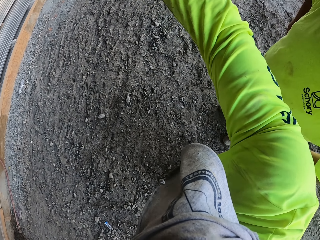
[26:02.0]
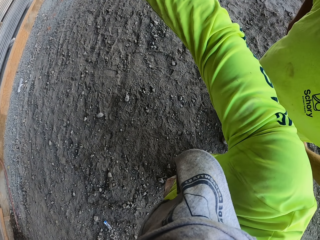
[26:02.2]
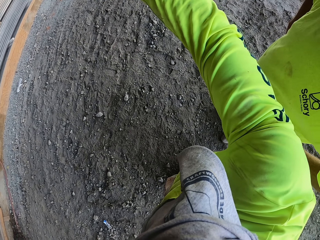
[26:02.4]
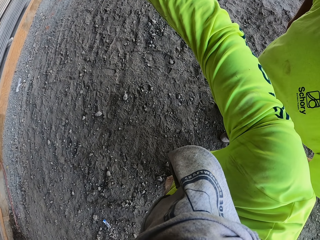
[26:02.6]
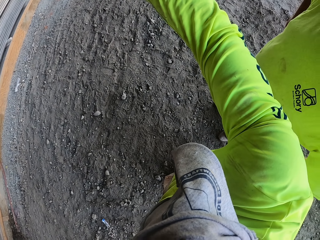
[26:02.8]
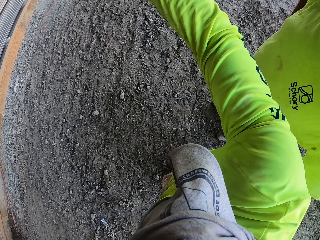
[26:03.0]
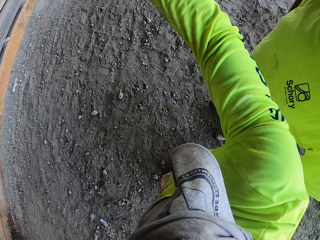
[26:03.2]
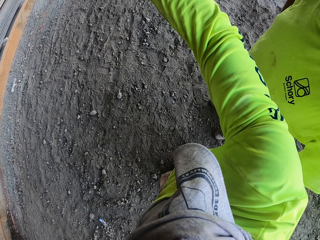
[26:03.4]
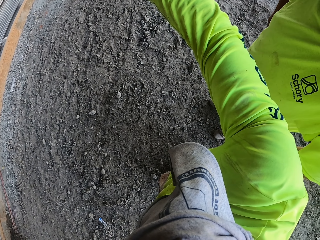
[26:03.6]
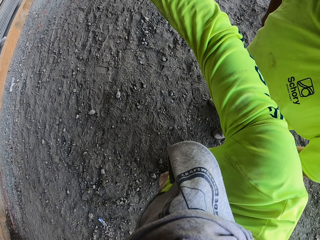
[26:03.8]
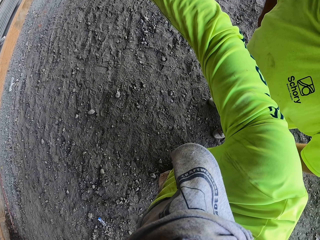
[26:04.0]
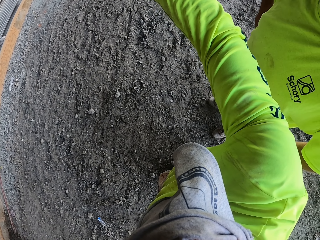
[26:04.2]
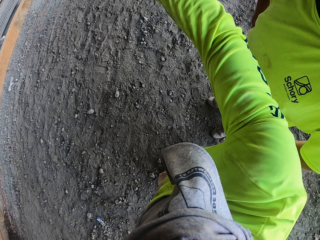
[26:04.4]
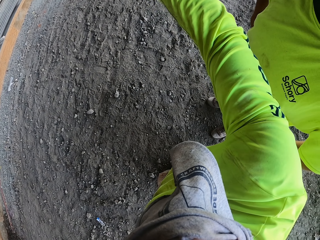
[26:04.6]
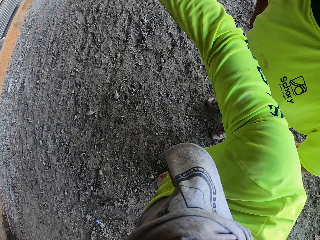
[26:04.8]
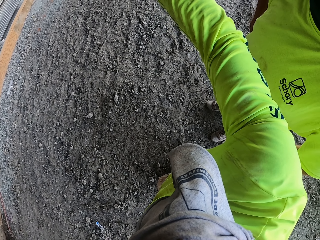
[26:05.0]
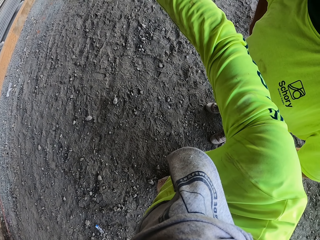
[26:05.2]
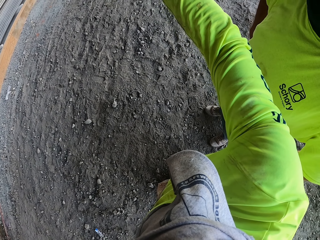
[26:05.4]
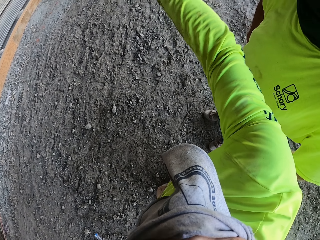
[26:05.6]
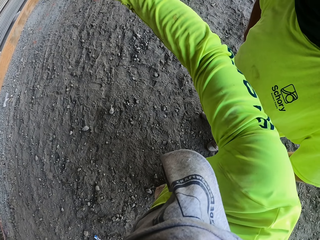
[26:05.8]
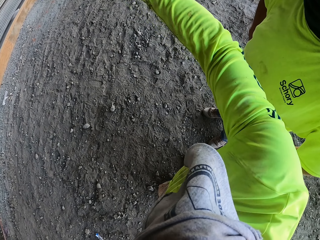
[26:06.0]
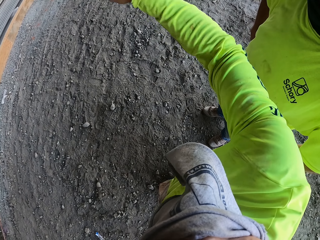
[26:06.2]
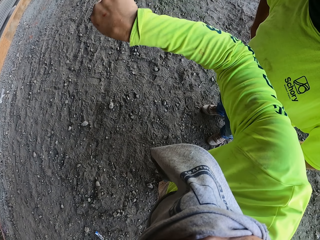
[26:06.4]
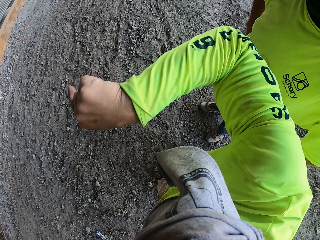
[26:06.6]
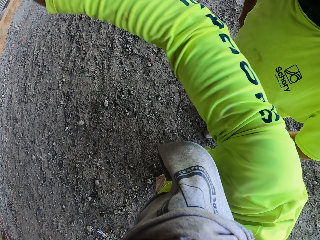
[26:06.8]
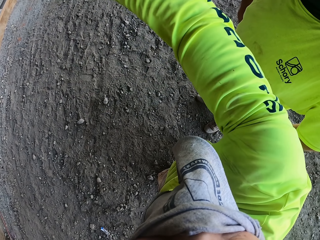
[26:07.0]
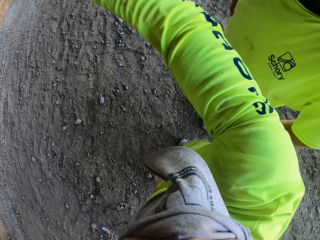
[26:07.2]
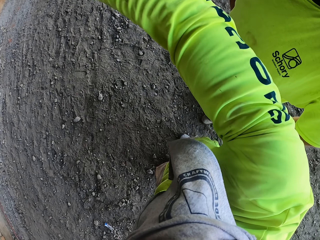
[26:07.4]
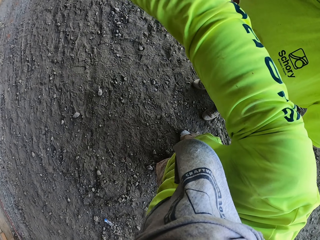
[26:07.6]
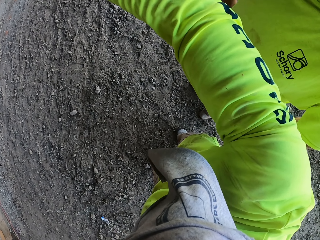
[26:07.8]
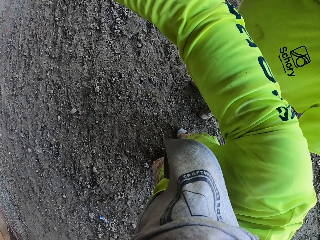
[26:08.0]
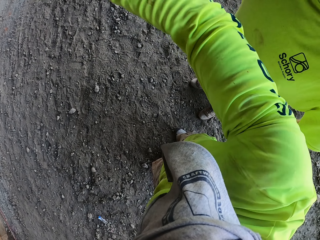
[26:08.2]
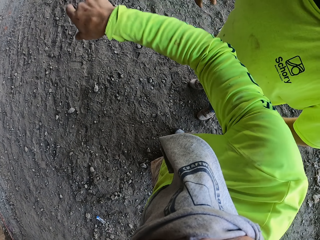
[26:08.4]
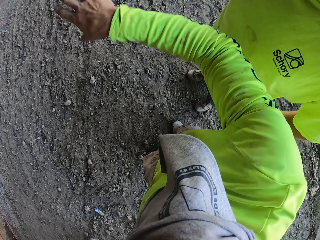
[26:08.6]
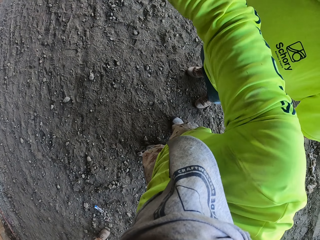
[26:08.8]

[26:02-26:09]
The camera wearer points at the building.

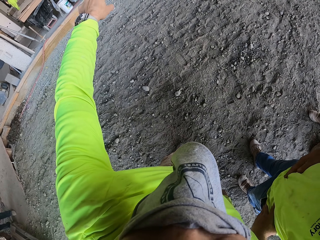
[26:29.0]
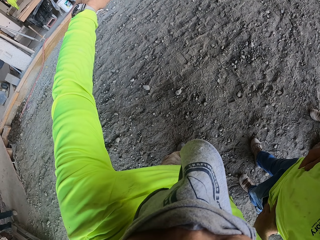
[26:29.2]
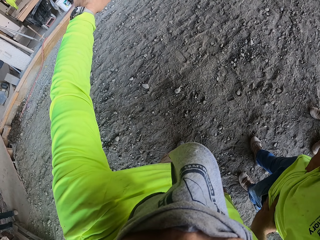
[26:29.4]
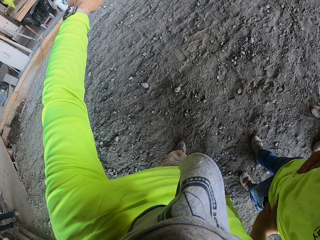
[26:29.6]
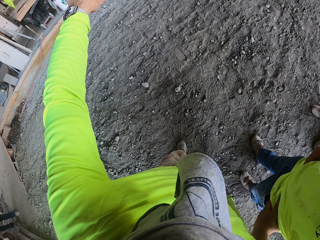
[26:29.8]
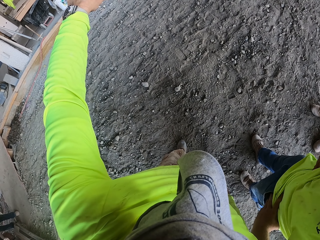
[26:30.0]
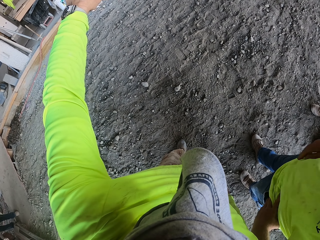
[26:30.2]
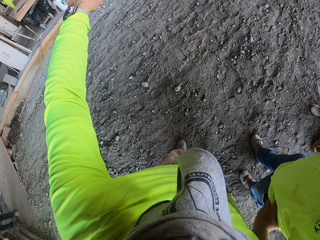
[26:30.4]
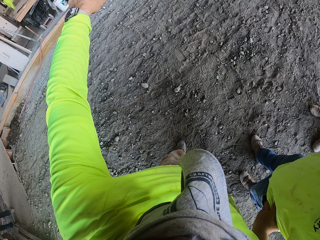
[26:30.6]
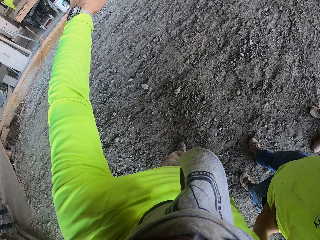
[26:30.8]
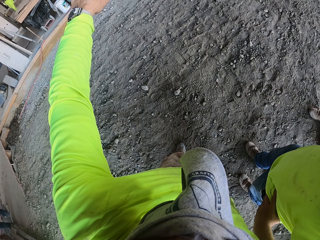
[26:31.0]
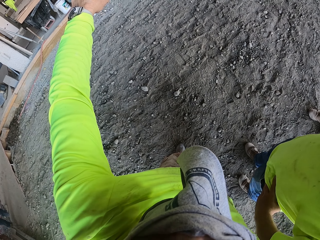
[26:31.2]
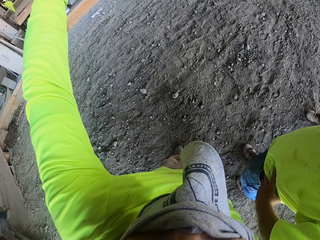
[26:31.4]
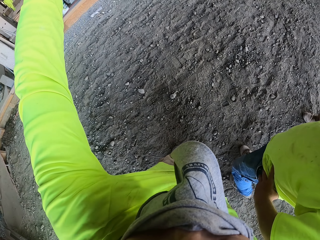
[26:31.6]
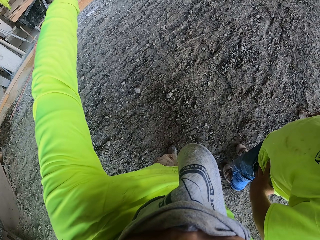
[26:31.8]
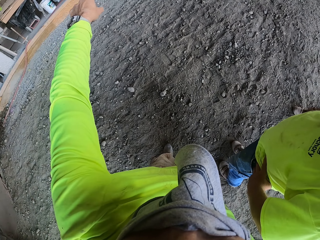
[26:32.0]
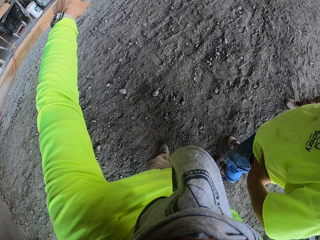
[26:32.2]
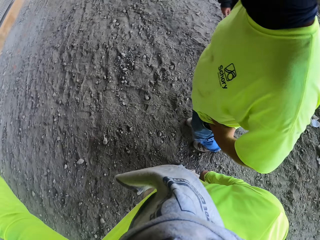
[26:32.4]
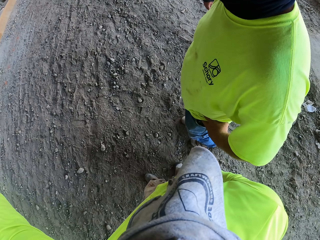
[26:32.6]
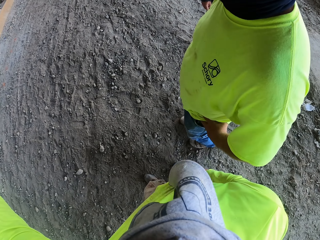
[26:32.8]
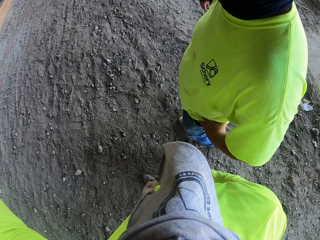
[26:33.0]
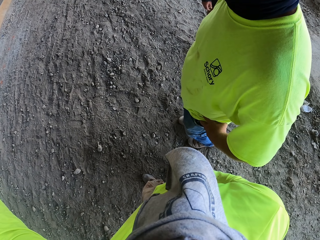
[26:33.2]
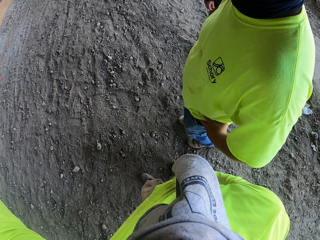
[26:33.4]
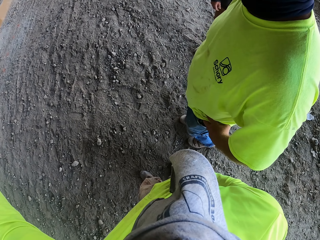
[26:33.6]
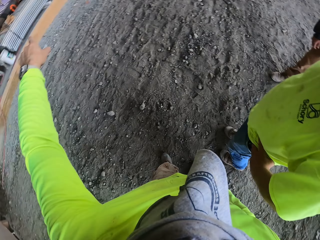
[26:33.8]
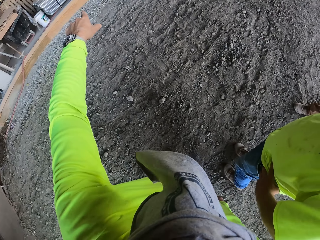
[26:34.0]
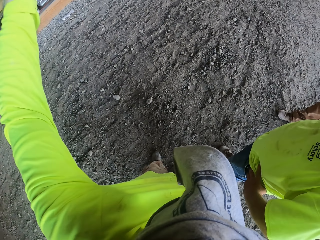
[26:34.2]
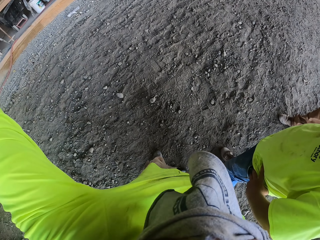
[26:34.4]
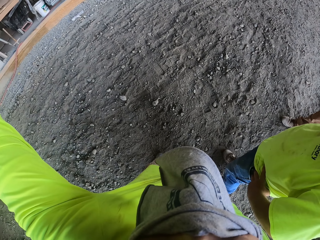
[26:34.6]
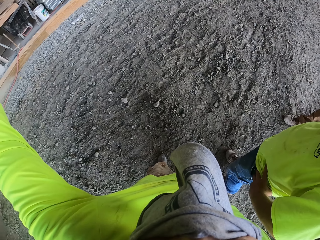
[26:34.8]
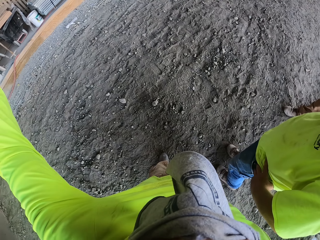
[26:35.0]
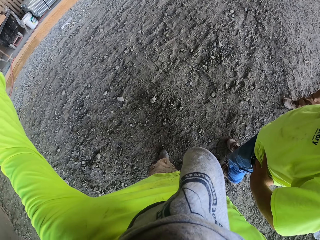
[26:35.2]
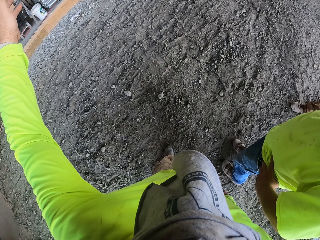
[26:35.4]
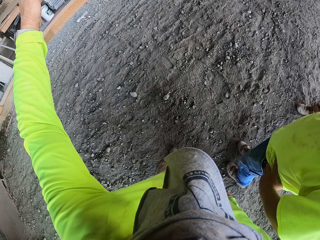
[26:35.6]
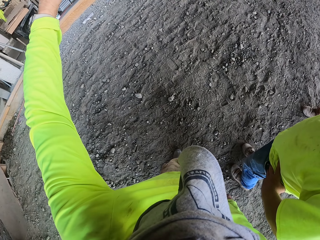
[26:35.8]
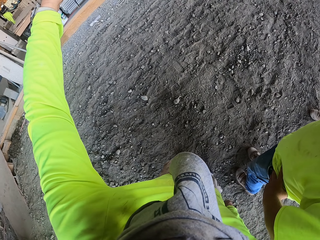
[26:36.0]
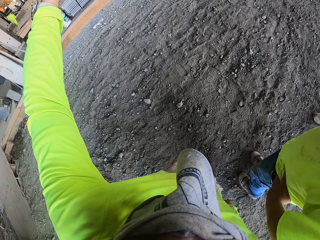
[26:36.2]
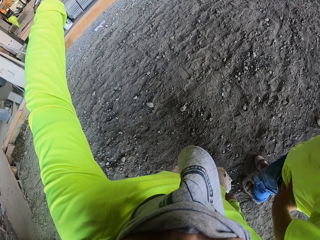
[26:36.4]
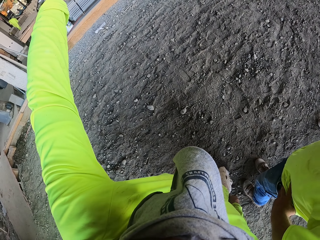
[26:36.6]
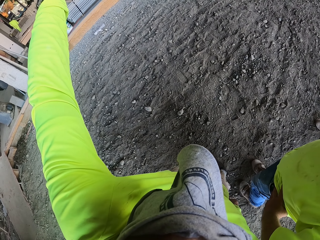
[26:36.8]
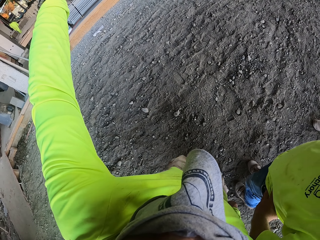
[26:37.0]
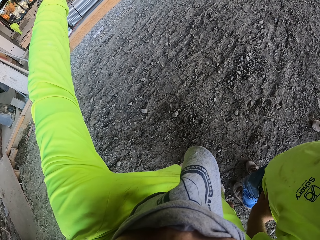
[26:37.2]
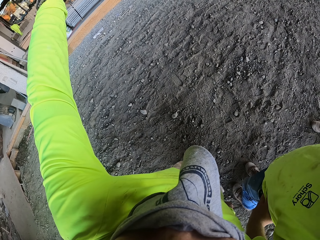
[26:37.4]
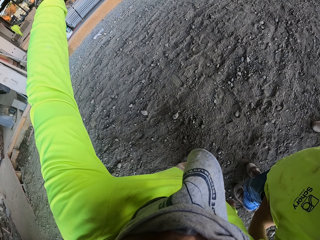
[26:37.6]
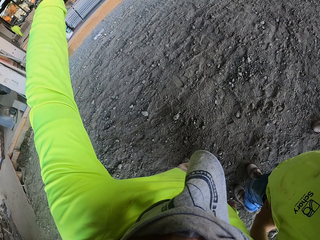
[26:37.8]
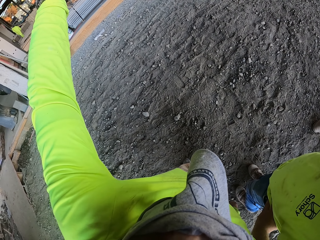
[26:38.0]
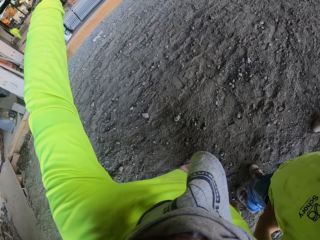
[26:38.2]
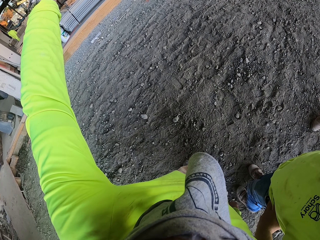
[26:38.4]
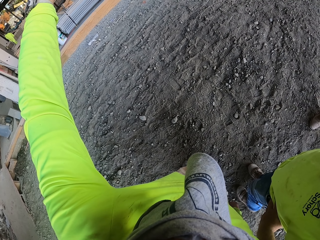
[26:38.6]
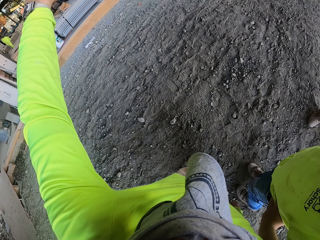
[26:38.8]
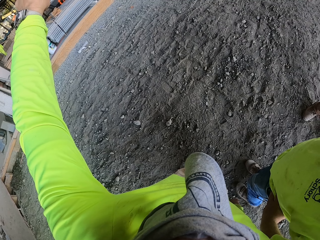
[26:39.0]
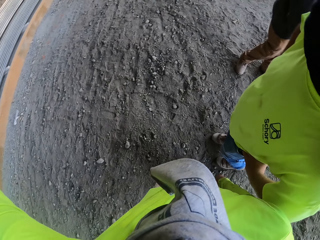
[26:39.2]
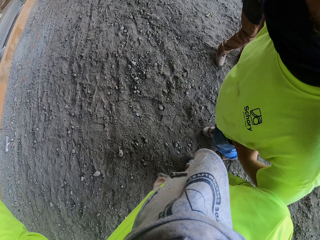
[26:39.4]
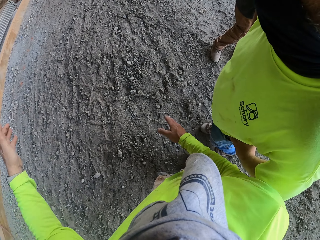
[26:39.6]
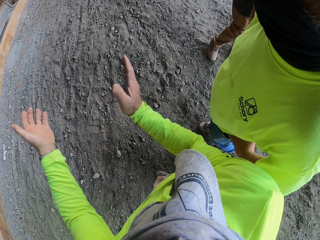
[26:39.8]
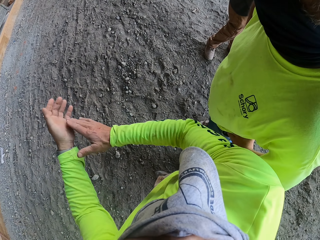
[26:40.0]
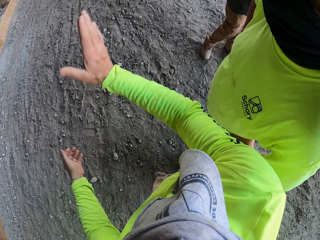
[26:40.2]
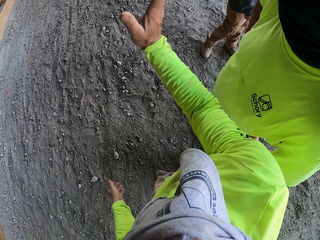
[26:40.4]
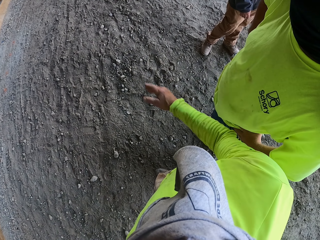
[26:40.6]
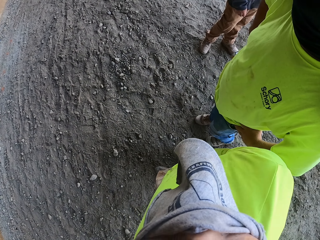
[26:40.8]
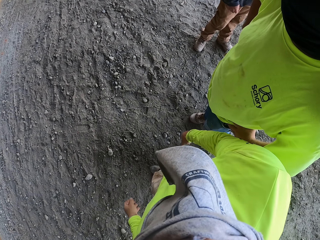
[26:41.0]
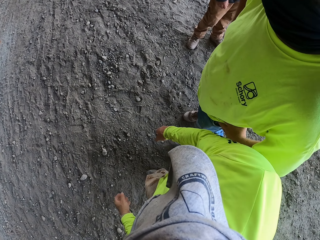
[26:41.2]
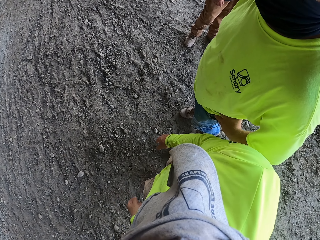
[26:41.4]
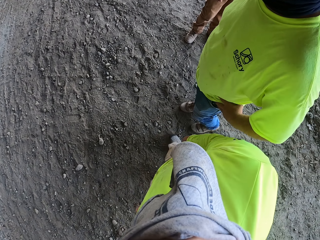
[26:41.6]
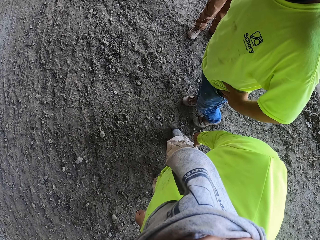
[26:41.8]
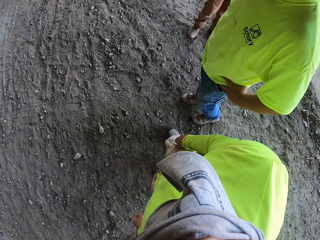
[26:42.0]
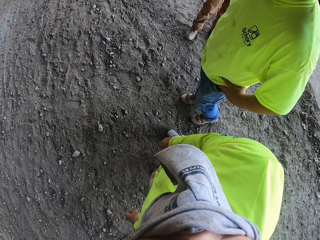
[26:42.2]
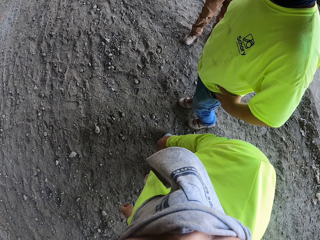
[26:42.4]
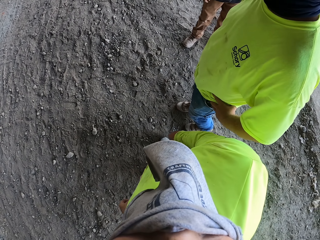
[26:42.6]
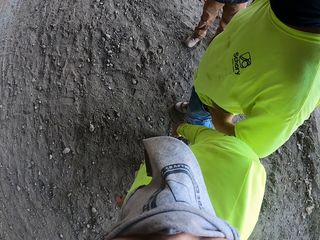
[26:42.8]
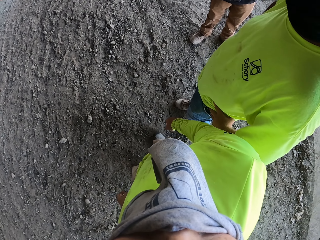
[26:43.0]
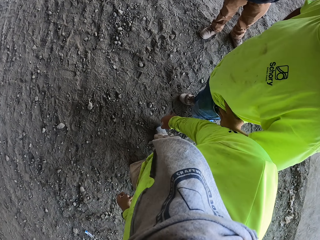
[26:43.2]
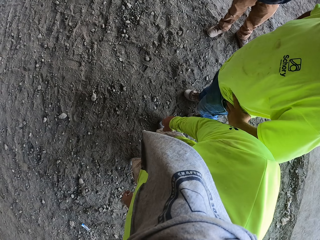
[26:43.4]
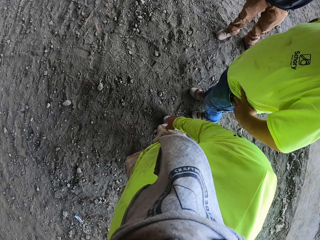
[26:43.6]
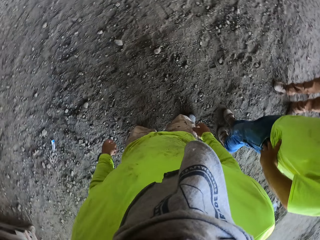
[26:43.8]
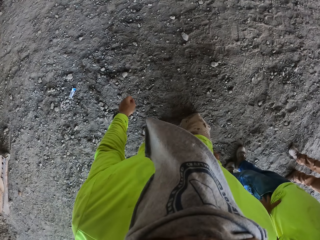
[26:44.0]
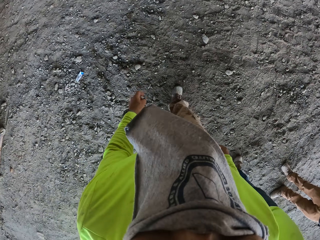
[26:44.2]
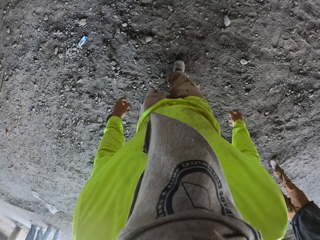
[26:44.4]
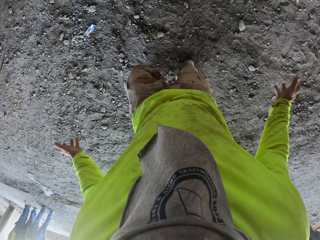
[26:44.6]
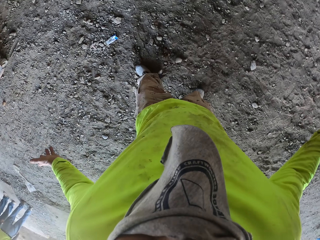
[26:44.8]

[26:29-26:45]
The camera wearer talks to a person.
